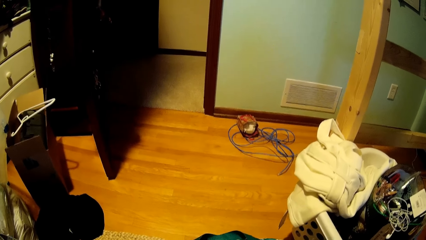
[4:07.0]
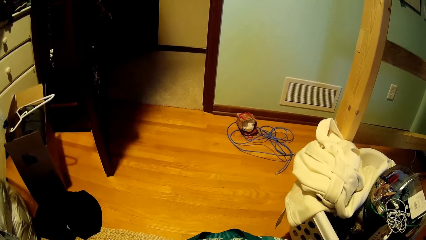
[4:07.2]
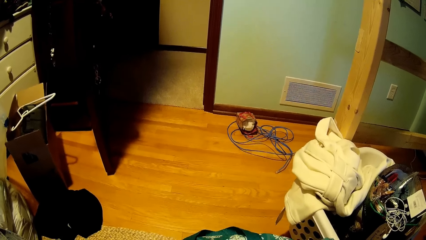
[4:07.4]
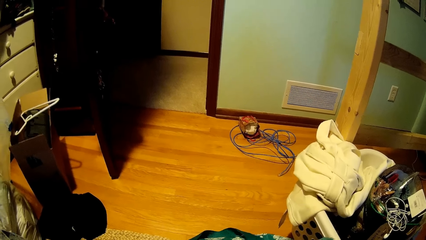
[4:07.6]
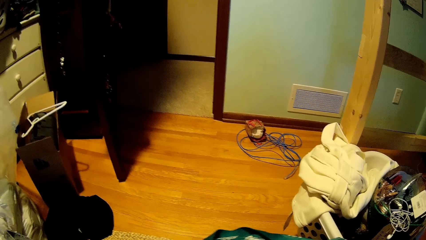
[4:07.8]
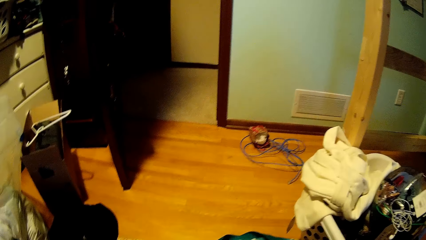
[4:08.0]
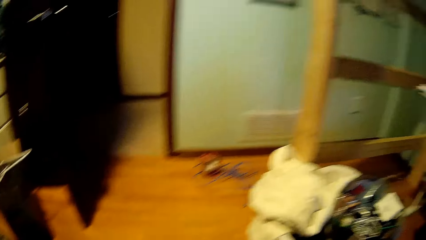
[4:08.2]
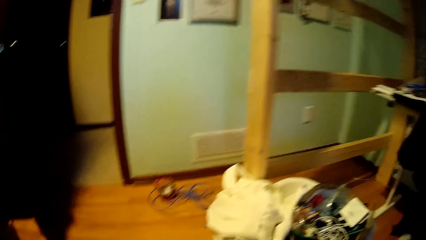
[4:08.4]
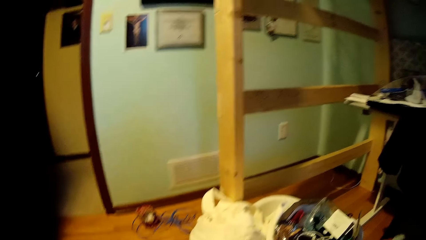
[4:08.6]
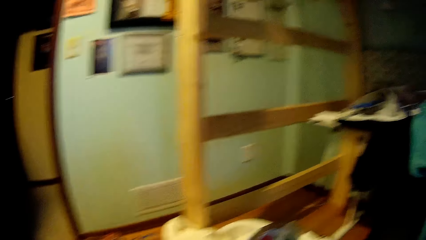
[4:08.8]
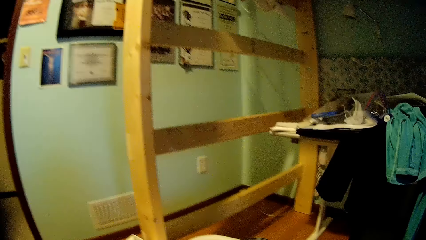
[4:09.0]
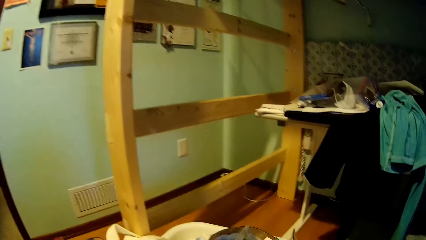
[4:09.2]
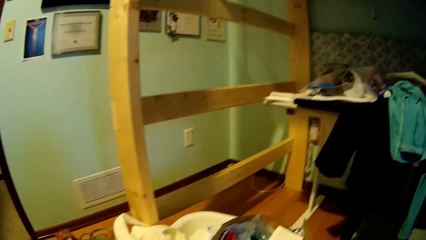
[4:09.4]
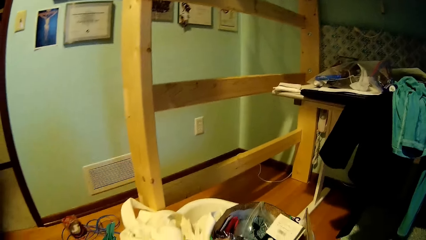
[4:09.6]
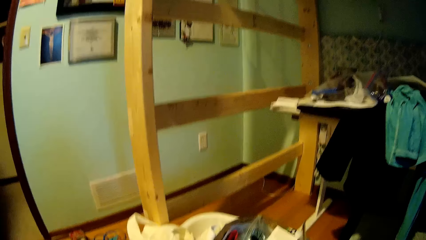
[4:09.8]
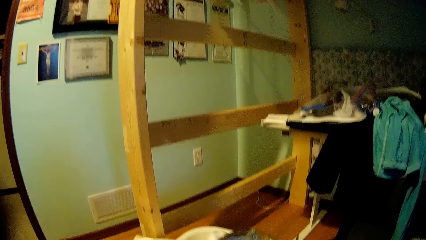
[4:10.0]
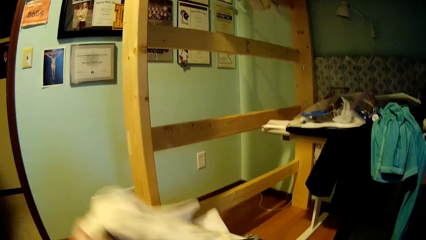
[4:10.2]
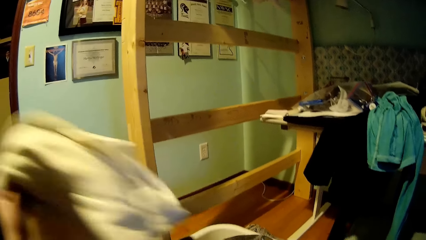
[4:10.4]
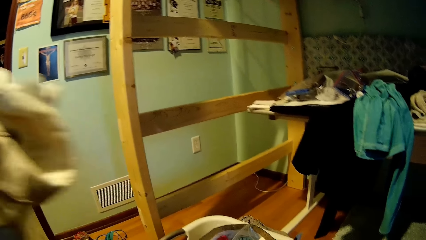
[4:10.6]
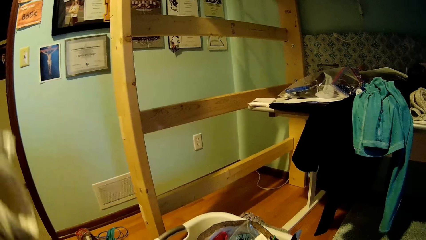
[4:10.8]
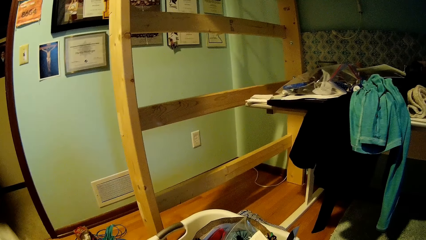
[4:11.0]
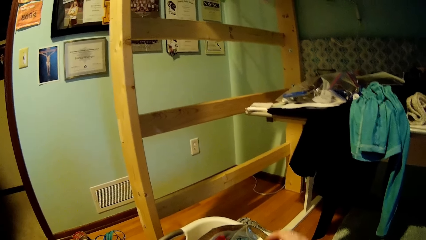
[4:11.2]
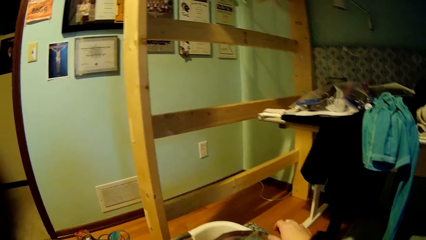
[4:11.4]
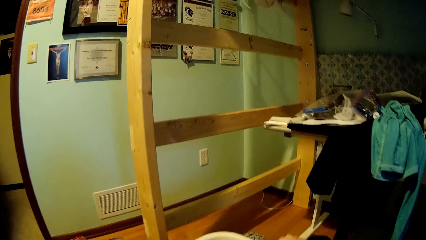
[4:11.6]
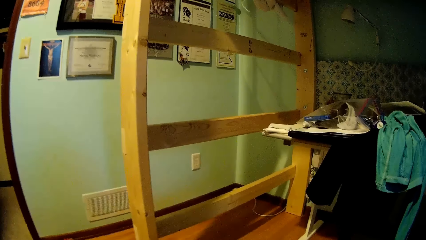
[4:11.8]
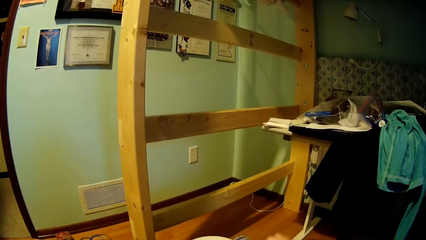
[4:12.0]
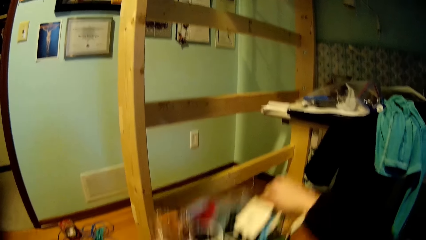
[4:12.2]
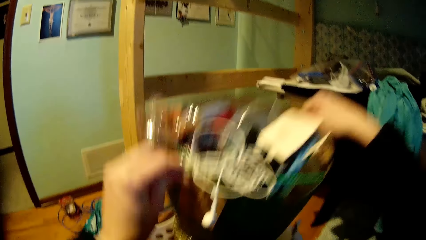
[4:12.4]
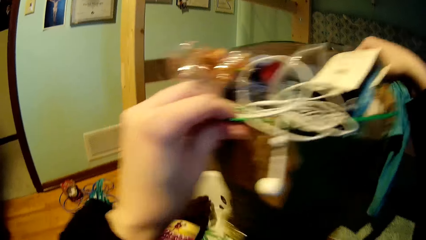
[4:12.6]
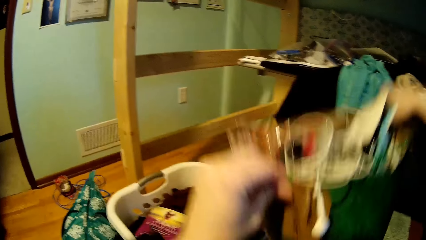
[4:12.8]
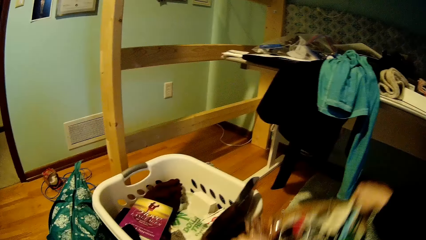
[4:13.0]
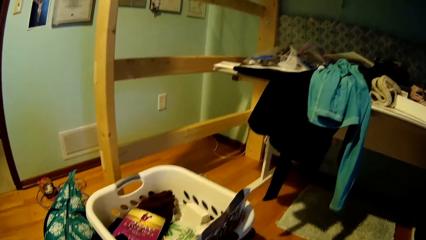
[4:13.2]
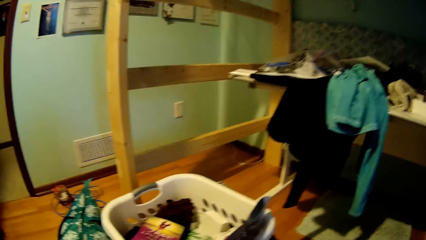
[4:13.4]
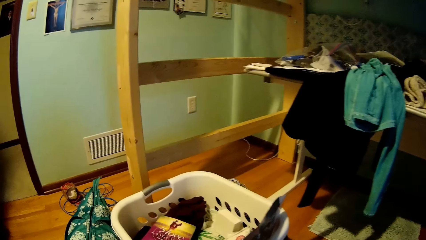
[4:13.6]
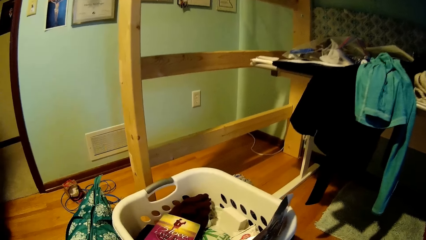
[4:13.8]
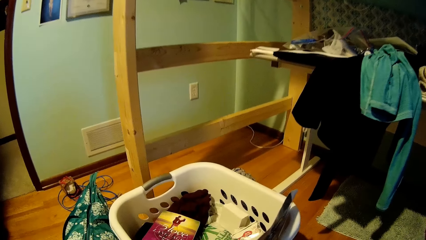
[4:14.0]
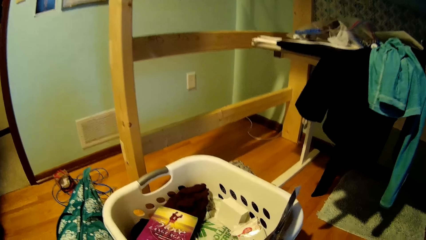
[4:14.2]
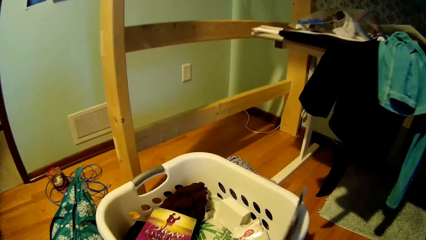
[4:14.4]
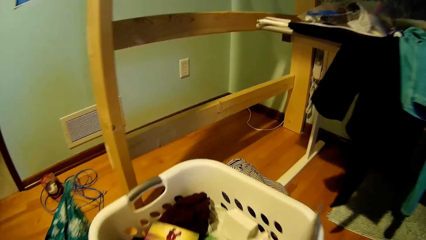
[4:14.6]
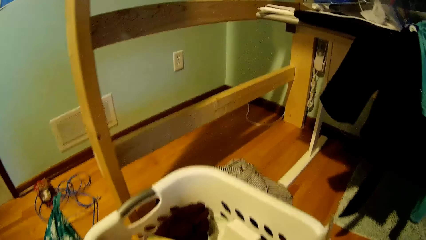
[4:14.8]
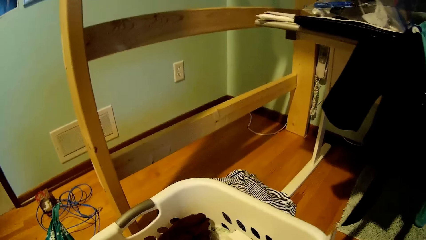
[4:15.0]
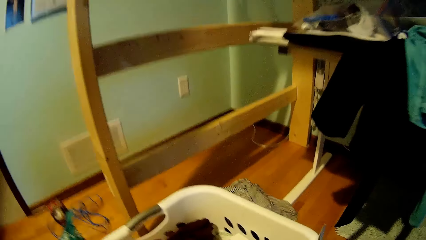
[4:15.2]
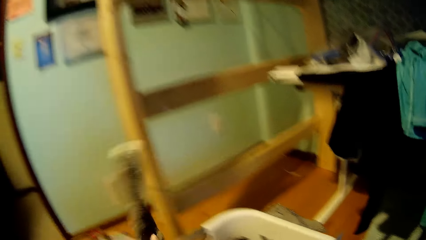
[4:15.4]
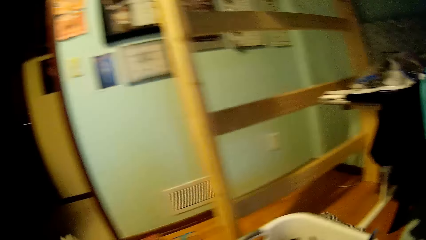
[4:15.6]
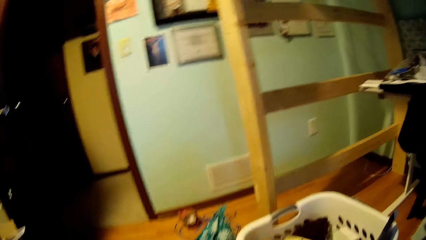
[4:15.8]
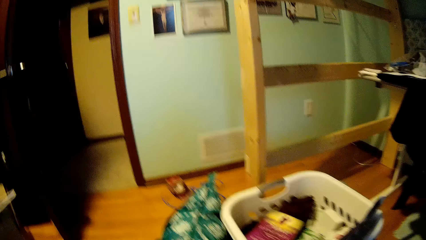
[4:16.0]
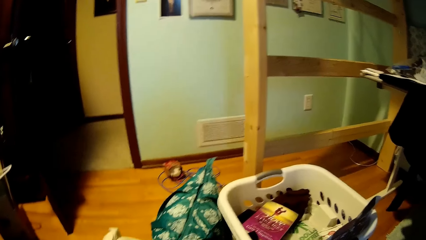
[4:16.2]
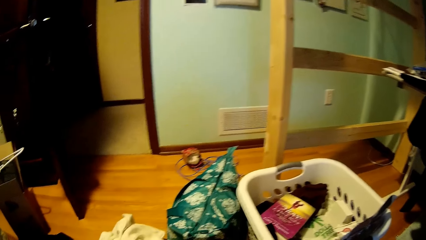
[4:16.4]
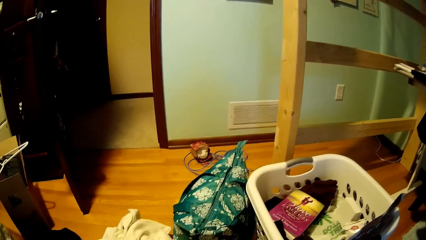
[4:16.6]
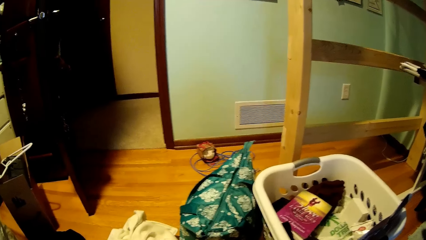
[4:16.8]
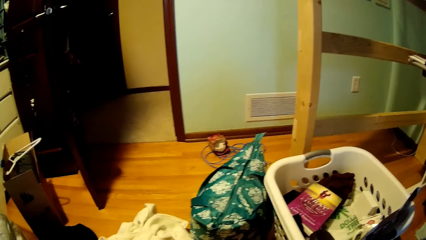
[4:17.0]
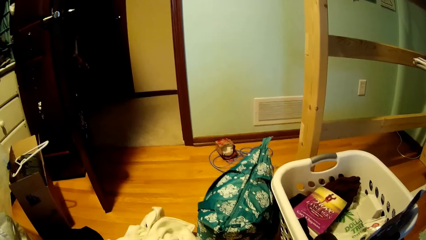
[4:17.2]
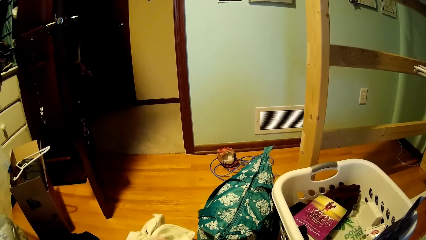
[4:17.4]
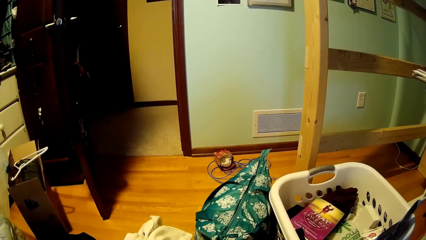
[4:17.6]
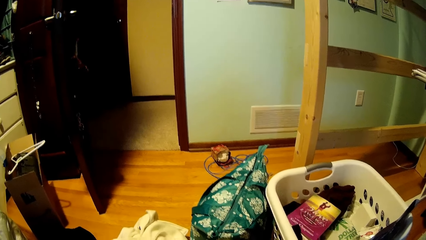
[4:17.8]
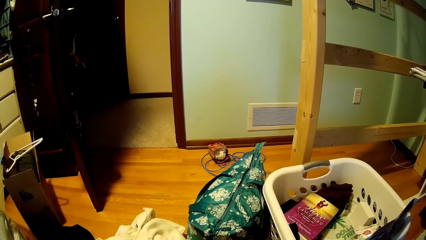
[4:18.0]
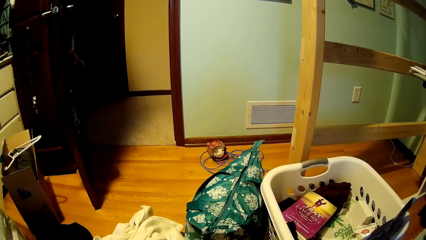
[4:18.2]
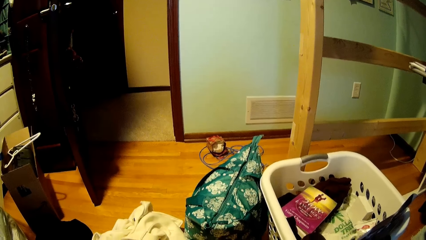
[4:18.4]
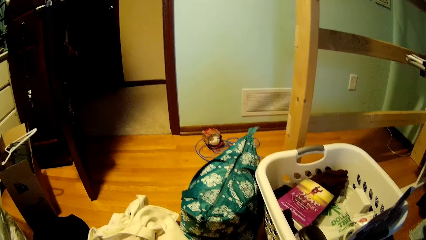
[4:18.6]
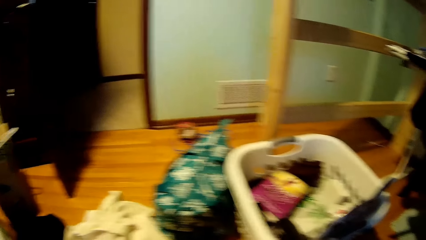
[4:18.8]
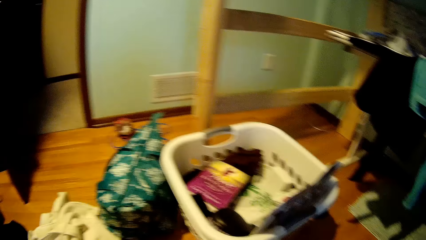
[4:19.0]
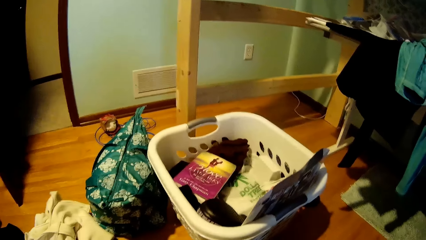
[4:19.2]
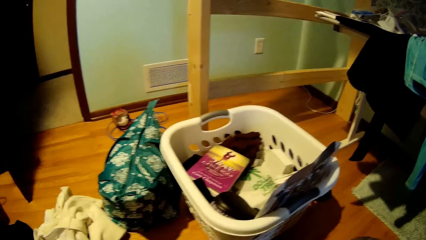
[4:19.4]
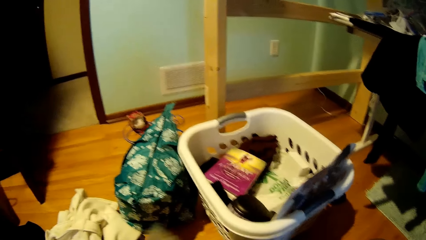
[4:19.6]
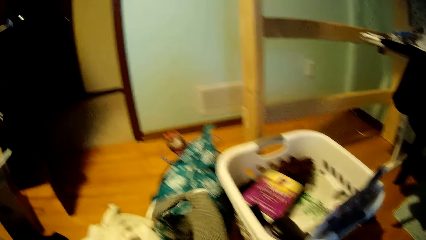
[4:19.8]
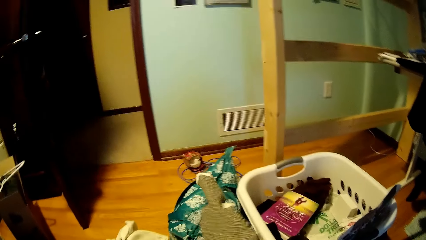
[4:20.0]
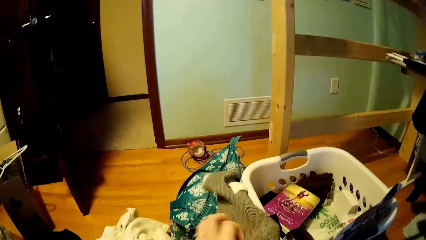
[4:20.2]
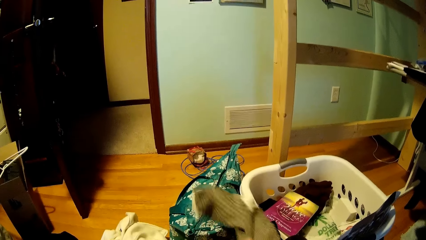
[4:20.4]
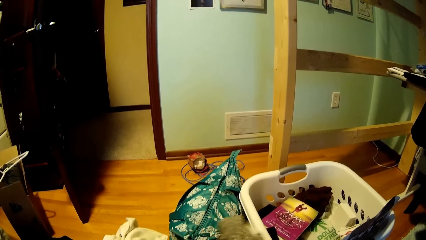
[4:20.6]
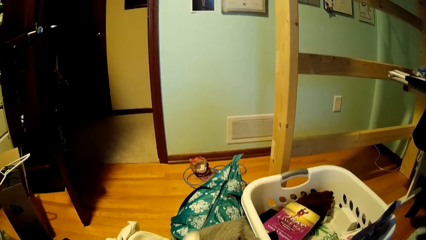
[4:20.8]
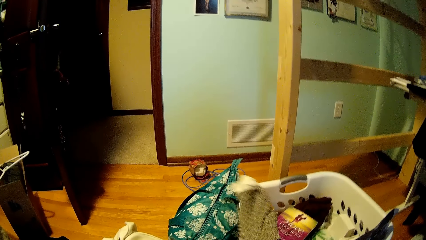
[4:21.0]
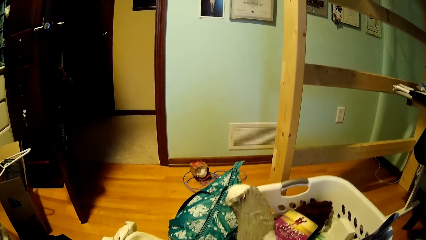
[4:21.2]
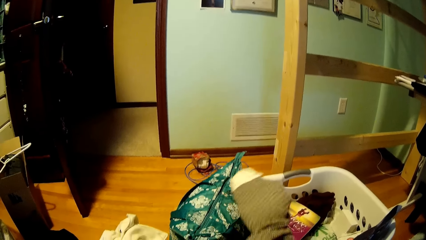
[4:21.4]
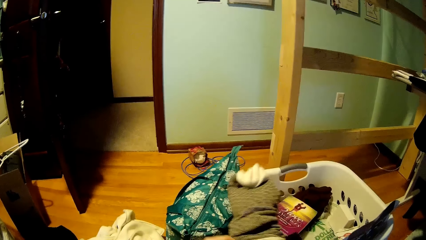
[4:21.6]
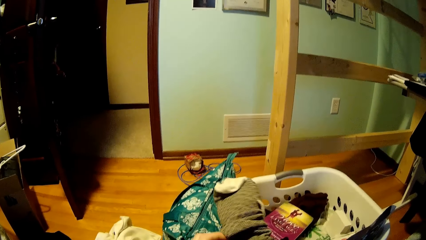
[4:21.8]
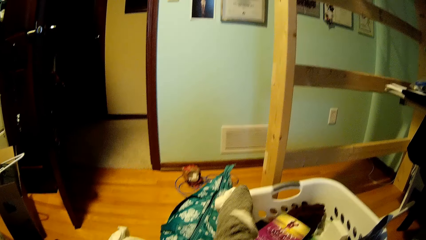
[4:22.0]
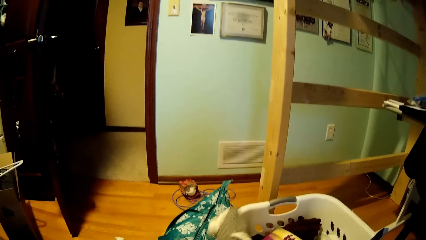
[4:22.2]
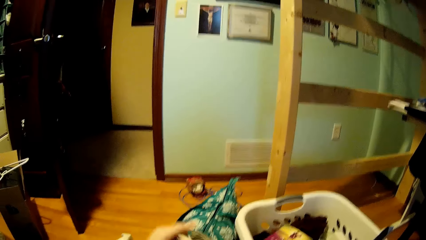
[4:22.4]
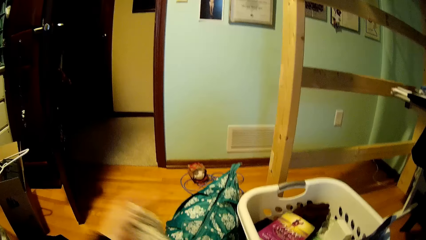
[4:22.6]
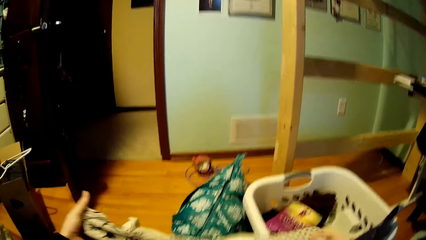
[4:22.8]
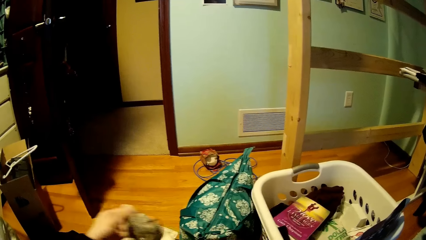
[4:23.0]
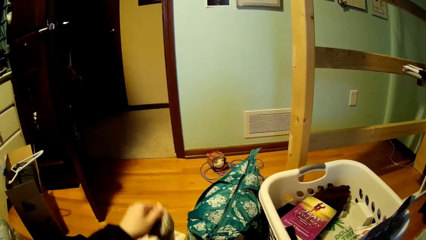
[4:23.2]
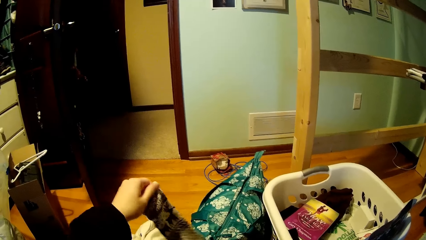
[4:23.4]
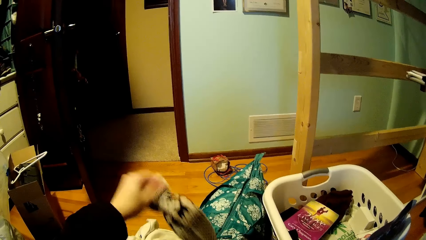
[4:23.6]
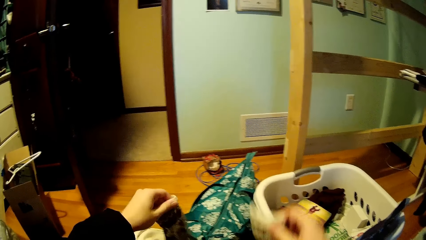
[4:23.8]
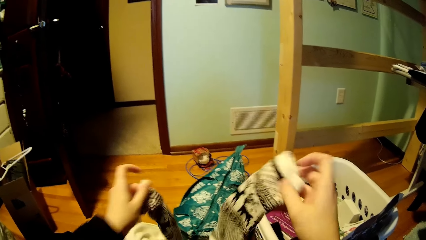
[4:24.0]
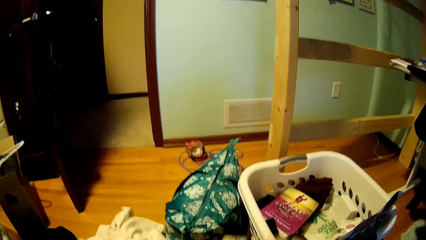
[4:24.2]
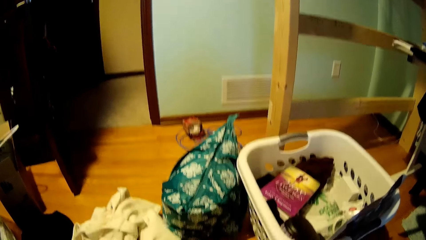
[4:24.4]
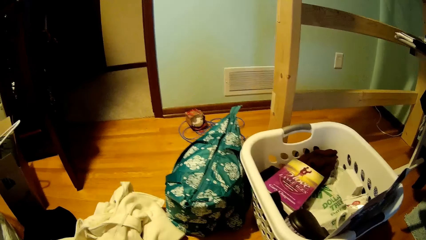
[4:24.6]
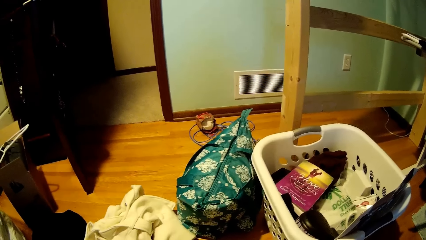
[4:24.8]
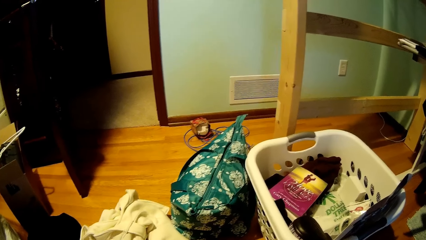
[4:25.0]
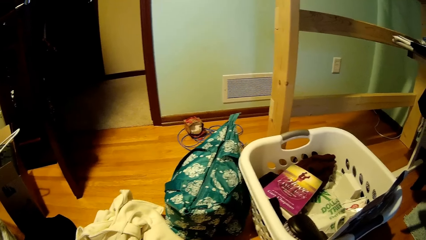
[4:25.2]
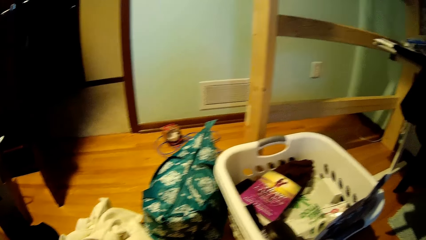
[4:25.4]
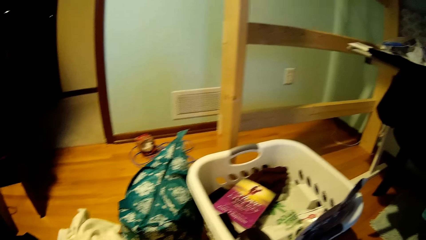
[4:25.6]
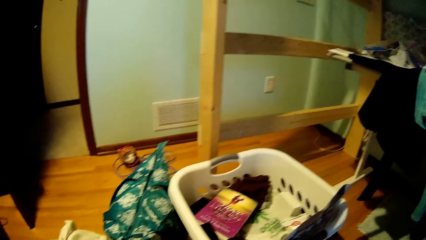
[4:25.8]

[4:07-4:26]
The camera wearer removes a cloth from the basket. They lift the small basket up. They hold the basket. They return the small basket down. They take a cloth from the basket. They fold the cloth. They fold the cloth again.
